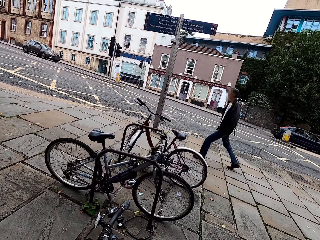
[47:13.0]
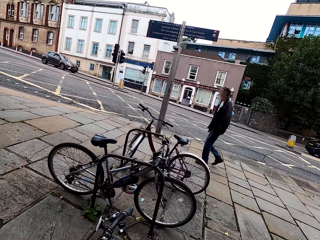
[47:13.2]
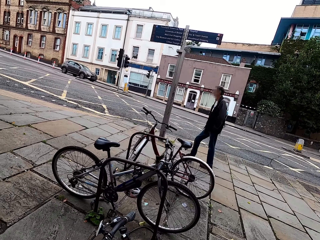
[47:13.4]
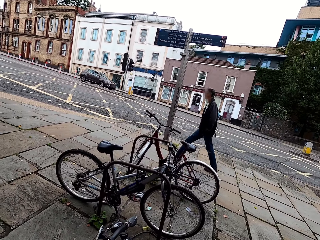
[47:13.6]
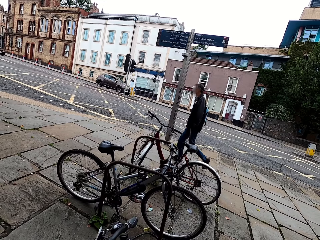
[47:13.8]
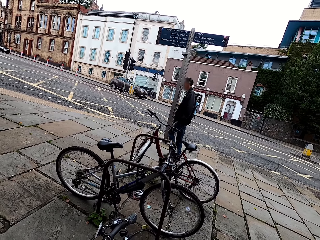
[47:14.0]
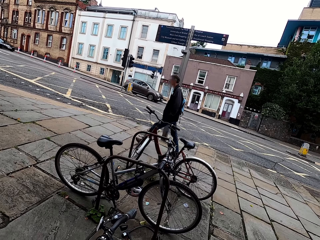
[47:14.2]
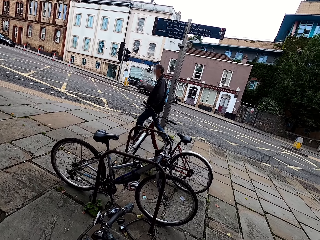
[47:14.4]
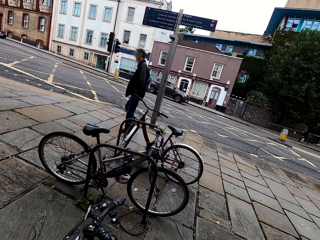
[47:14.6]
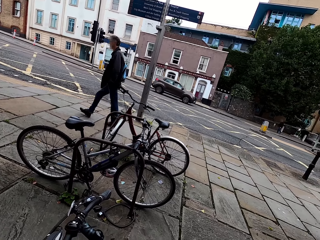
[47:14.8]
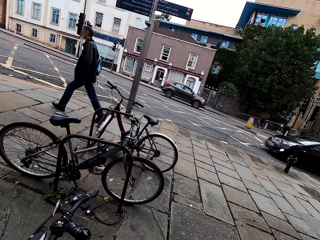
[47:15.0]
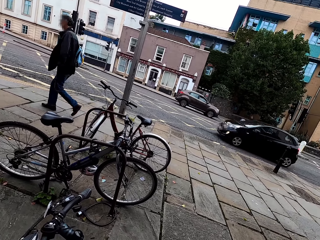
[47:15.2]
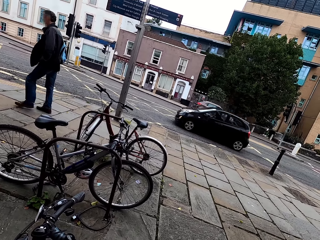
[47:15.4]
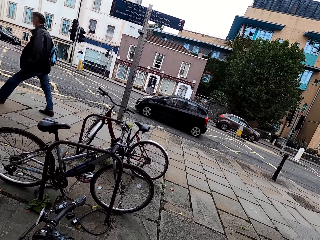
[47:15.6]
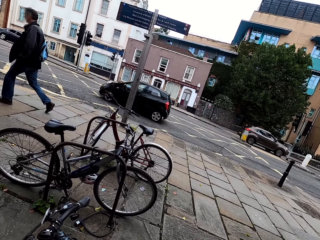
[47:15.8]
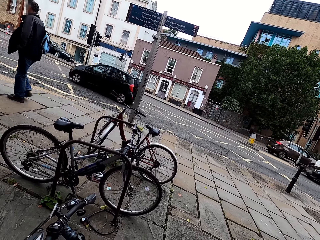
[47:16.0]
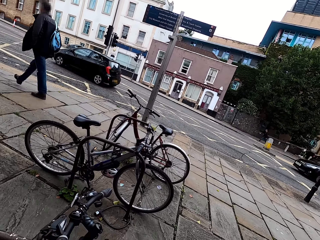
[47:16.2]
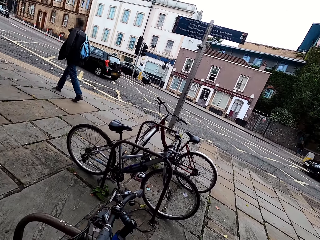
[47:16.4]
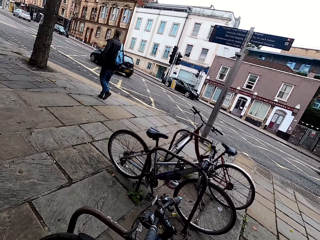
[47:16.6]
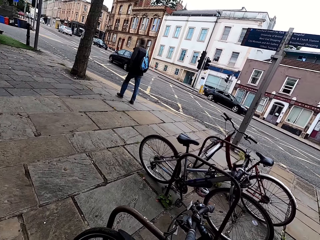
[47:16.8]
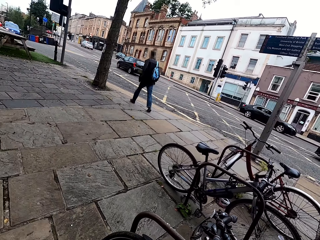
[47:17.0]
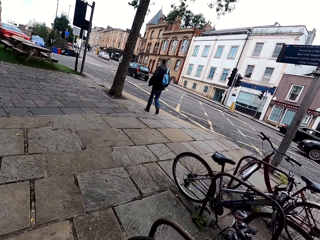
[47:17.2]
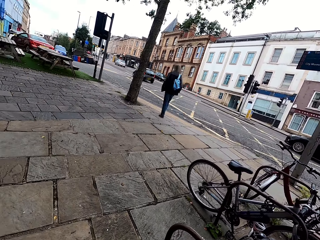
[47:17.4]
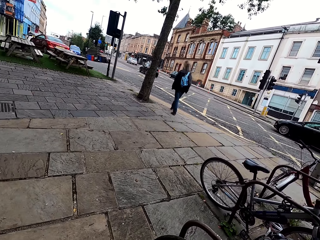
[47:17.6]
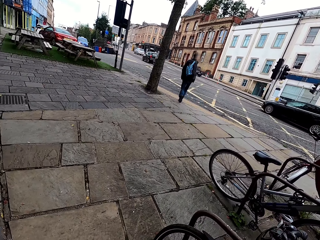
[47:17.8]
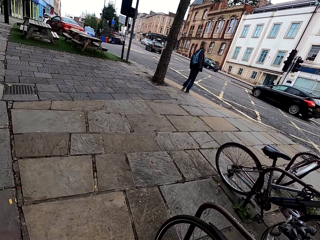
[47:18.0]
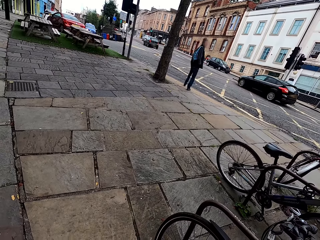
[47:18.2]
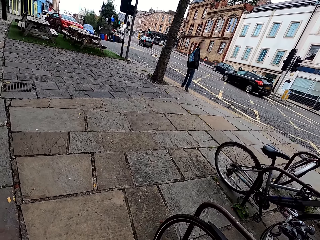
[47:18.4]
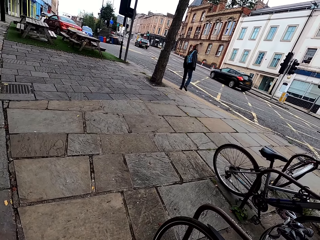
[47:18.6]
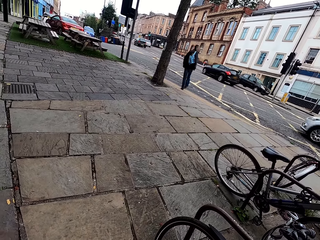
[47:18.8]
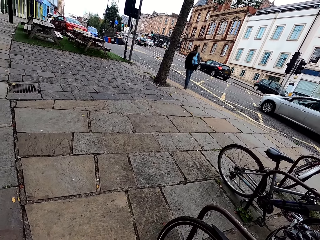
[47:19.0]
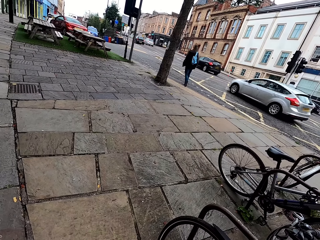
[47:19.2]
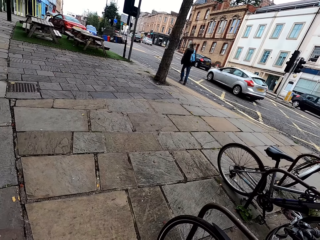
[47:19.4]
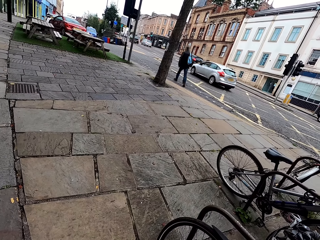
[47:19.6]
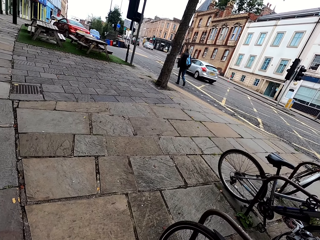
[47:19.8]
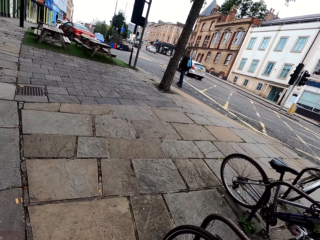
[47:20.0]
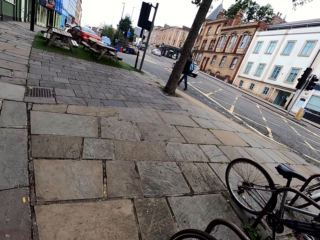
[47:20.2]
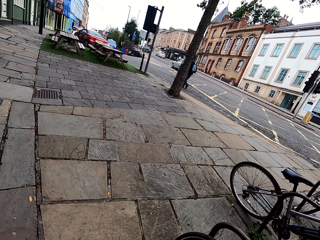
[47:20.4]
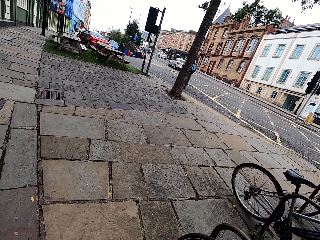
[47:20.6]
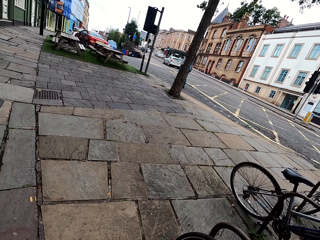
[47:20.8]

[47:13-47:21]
A man walks on the sidewalk. The camera wearer parks the bicycle. They look around.

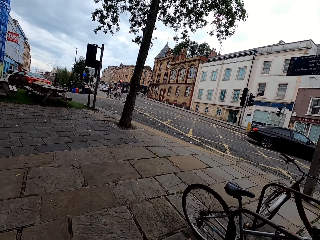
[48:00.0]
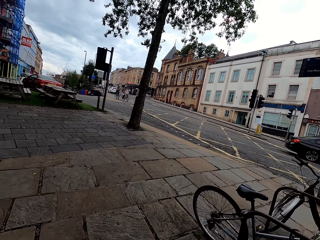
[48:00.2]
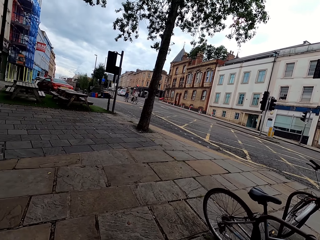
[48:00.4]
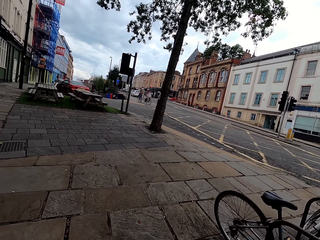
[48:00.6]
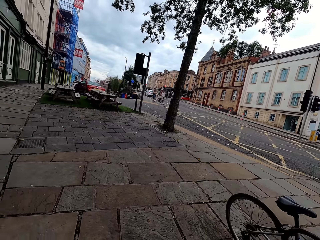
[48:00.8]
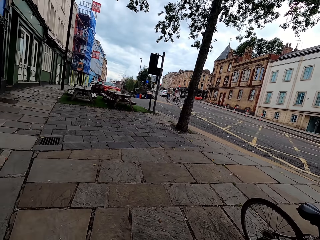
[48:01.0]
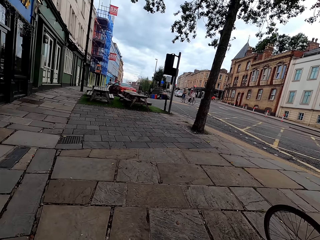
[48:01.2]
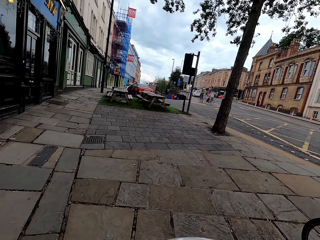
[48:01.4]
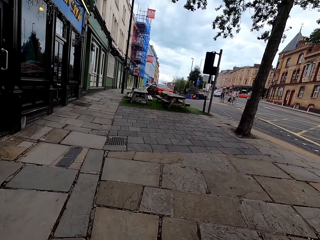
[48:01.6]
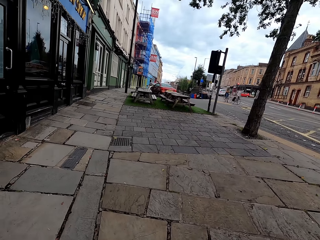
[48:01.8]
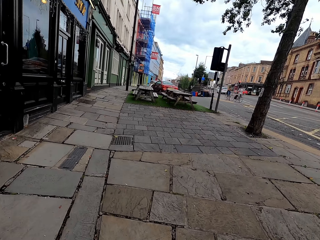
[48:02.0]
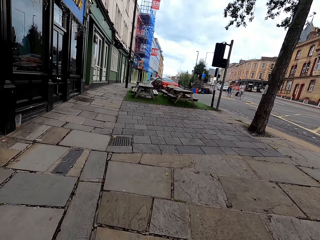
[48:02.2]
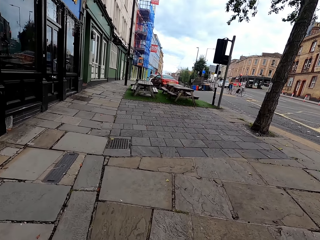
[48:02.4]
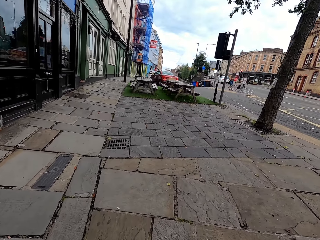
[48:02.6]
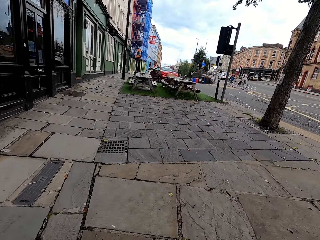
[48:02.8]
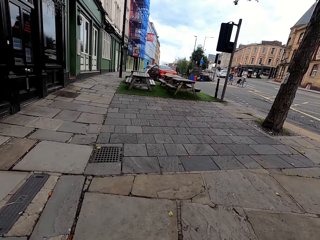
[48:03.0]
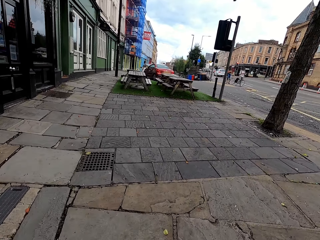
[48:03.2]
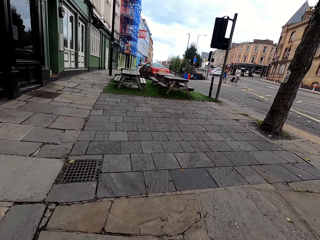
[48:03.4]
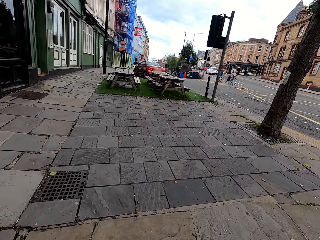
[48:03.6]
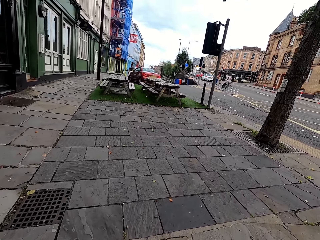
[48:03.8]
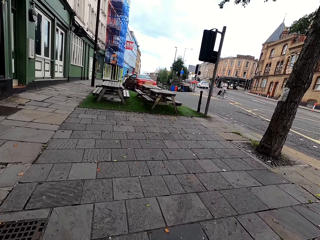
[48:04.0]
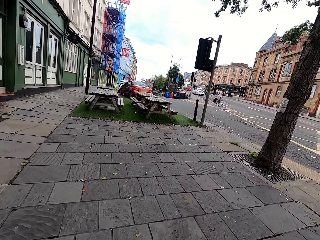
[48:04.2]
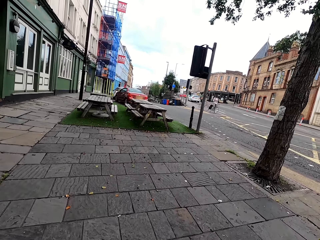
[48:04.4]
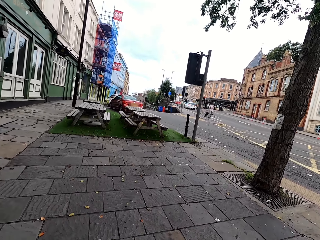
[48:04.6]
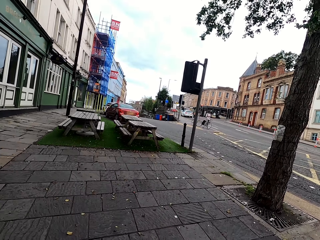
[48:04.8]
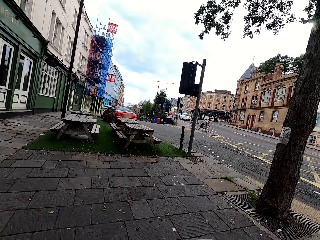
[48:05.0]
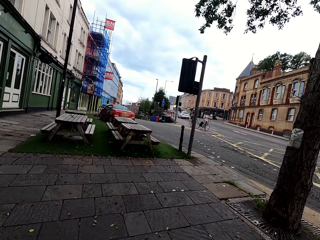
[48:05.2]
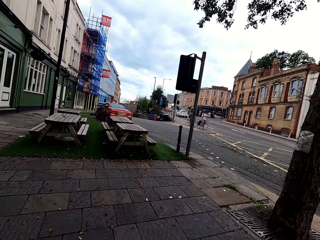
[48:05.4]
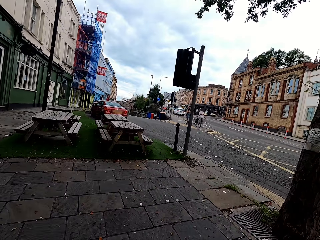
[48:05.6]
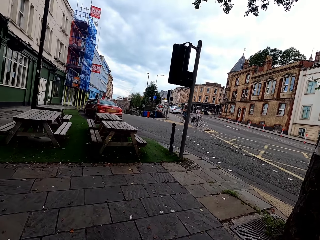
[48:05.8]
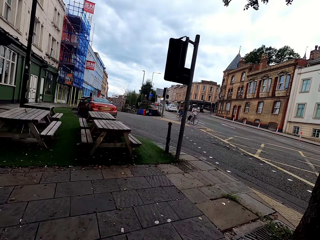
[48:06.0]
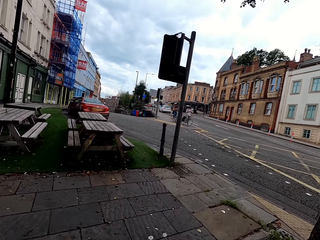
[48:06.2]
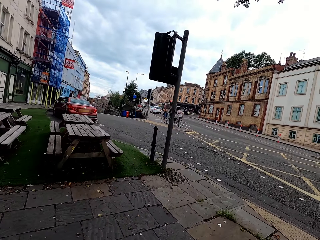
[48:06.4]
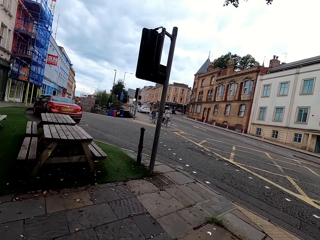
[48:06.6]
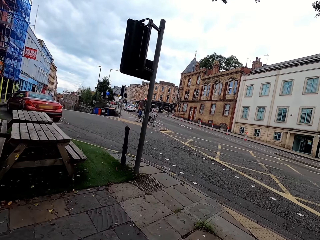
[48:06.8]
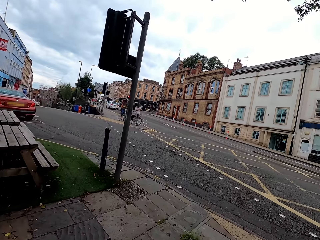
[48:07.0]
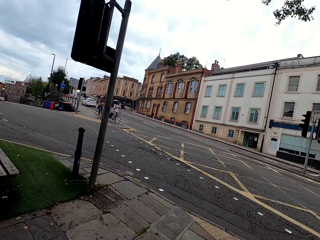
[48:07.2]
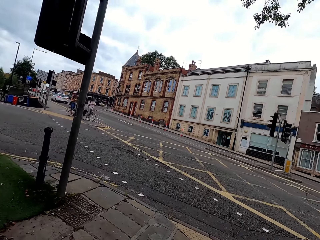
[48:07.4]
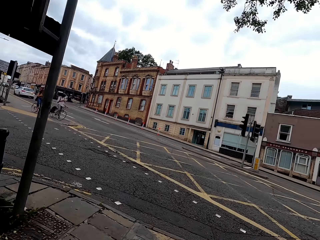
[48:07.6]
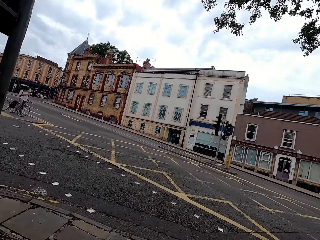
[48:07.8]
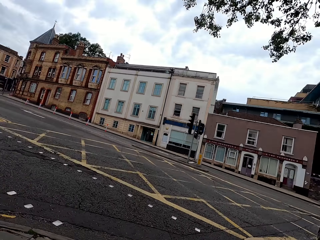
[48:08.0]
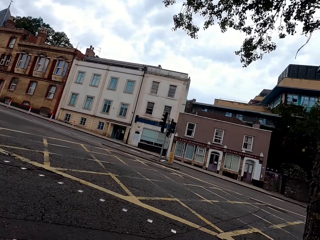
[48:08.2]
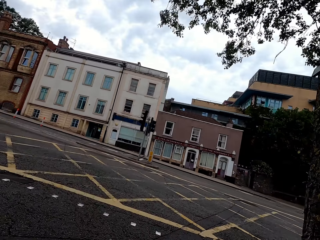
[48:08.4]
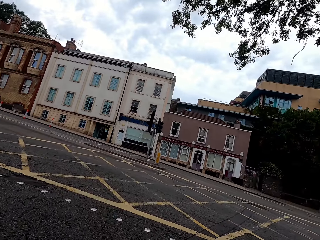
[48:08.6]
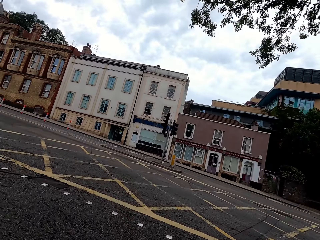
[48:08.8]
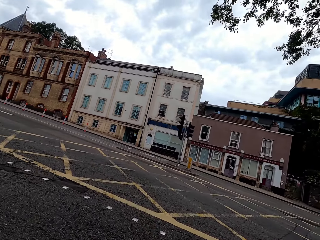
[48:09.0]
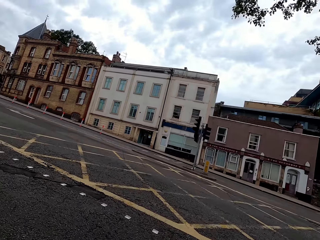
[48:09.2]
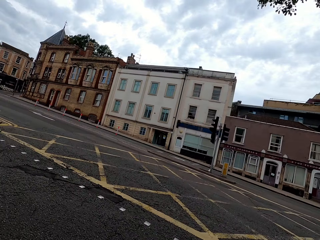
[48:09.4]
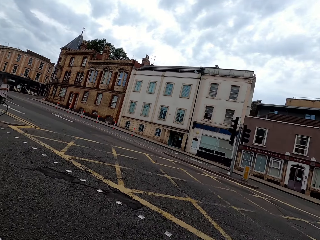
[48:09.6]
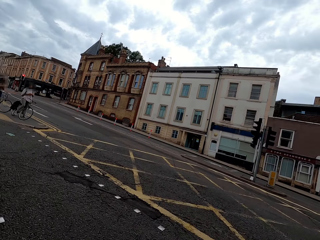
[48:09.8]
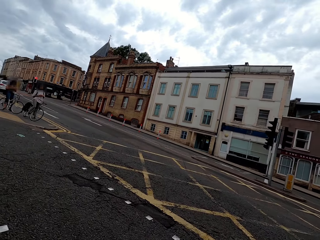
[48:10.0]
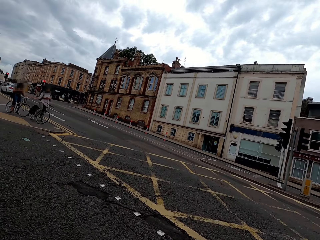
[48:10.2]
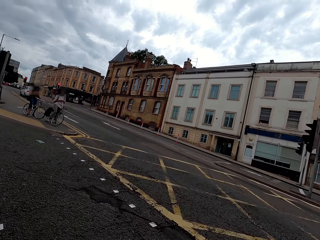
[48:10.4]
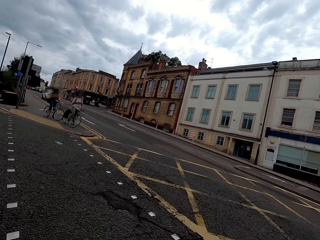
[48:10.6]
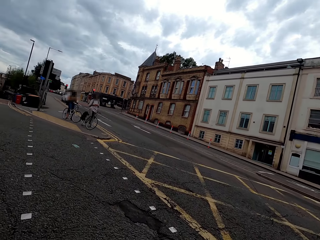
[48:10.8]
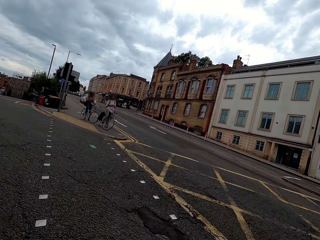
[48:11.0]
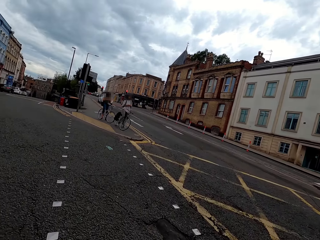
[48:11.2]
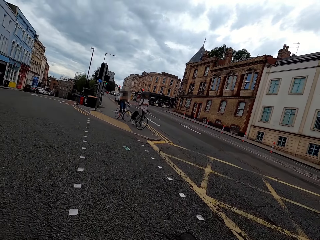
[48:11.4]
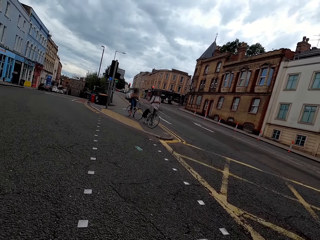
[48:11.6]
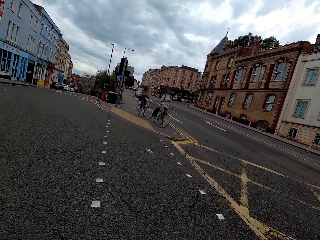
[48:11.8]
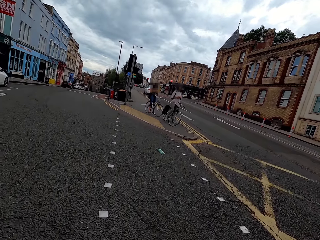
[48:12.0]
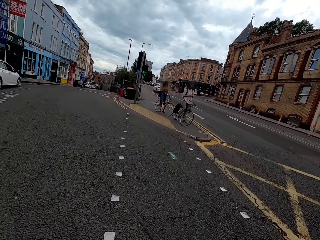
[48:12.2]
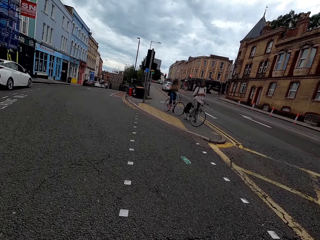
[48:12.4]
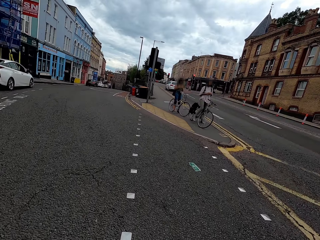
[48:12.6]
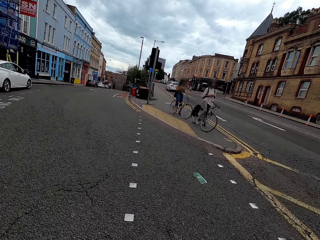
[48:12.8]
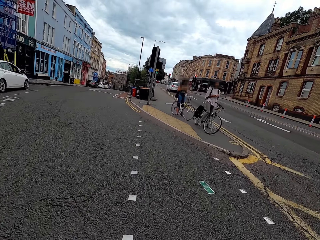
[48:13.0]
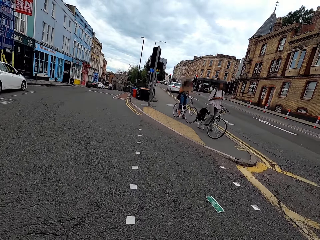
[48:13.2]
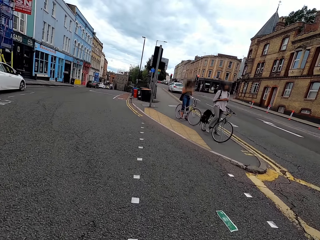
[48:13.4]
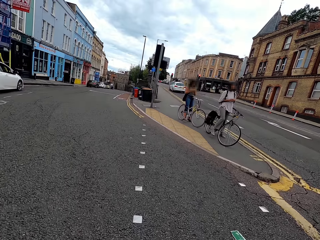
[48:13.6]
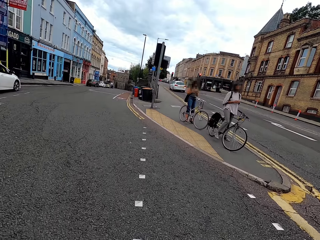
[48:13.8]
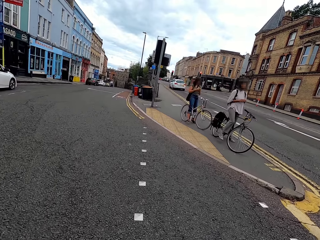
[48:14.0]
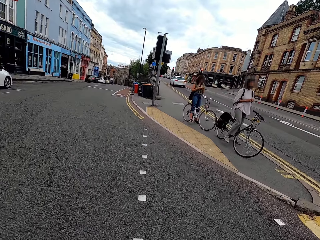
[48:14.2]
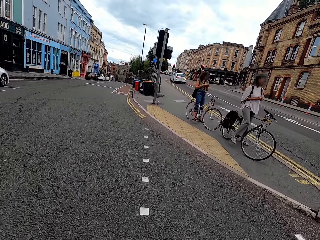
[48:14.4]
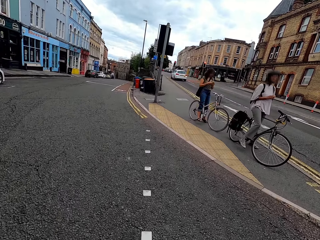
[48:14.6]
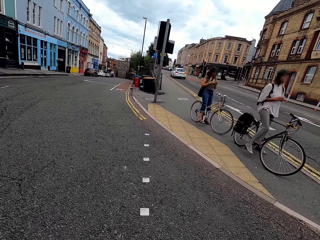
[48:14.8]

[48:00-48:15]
The camera wearer walks on the pavement. They cycle on the road. They look around the road and cycle on the road.
